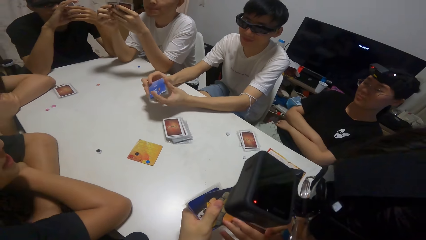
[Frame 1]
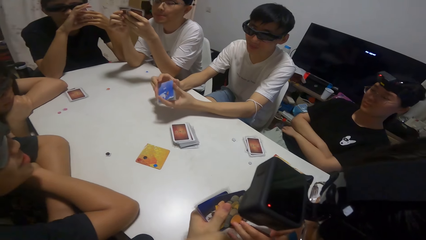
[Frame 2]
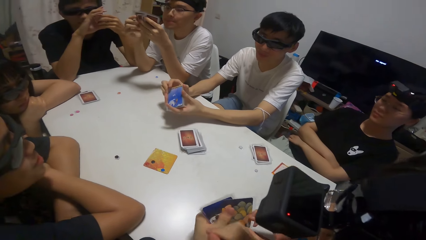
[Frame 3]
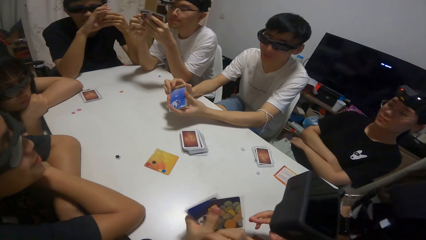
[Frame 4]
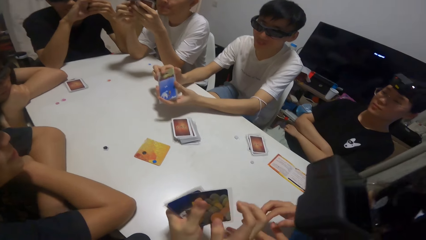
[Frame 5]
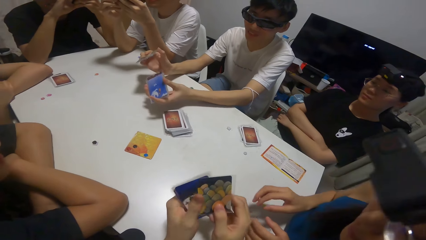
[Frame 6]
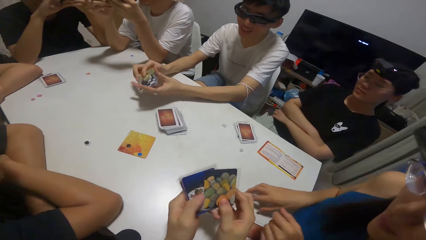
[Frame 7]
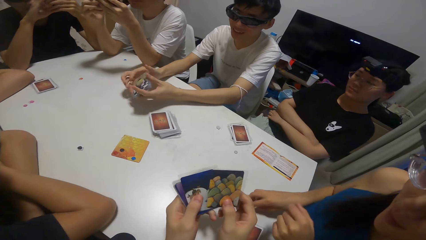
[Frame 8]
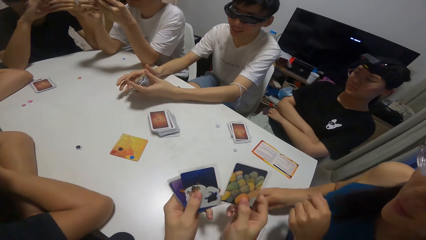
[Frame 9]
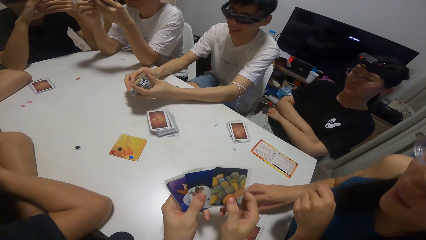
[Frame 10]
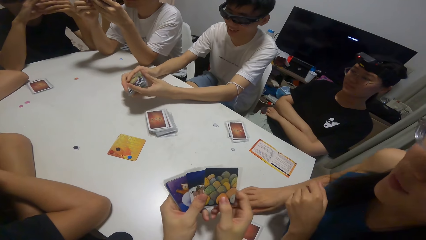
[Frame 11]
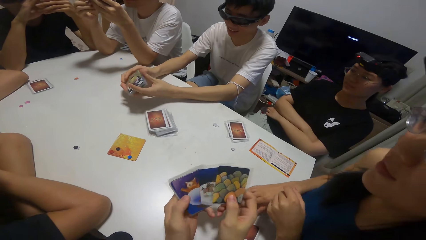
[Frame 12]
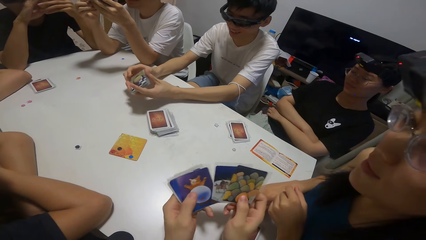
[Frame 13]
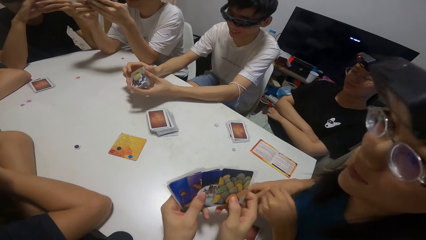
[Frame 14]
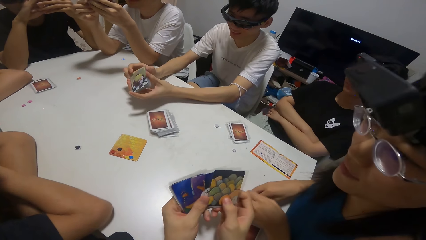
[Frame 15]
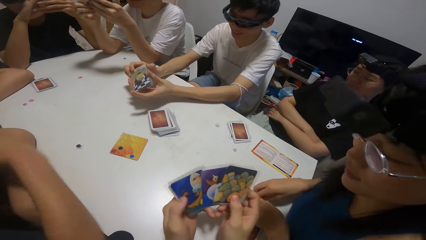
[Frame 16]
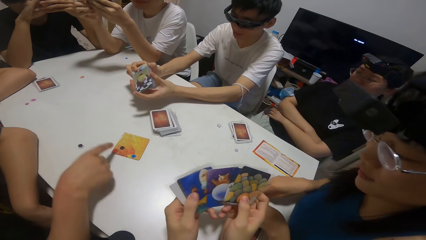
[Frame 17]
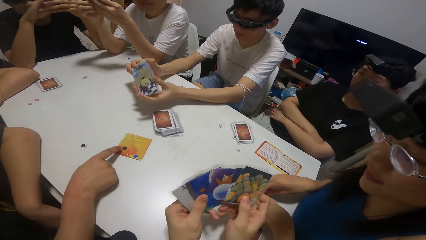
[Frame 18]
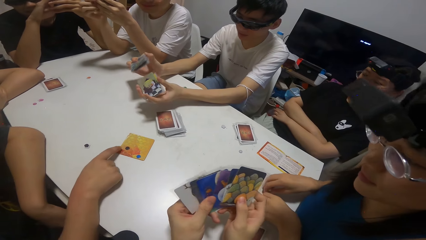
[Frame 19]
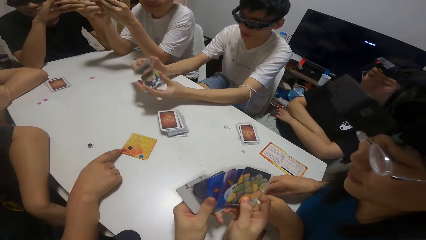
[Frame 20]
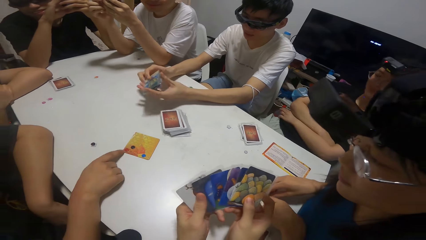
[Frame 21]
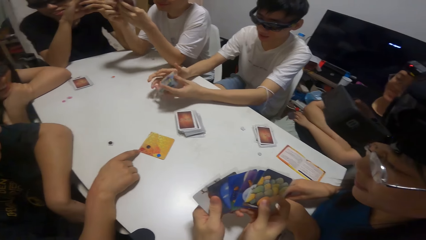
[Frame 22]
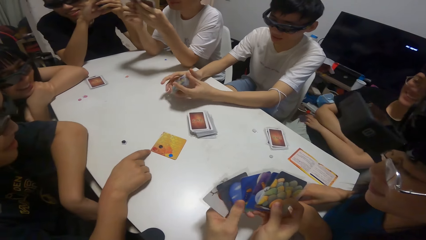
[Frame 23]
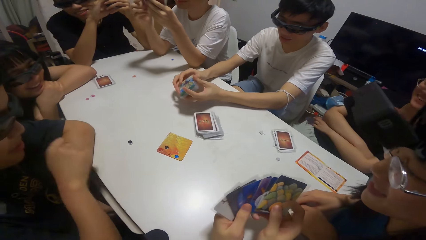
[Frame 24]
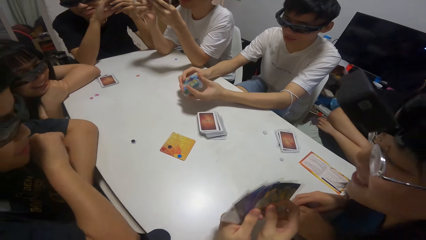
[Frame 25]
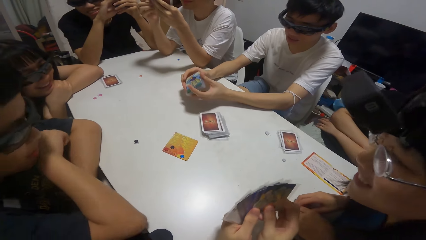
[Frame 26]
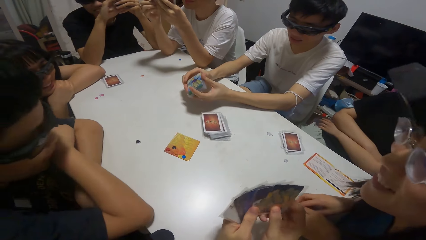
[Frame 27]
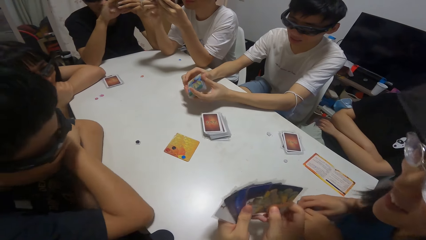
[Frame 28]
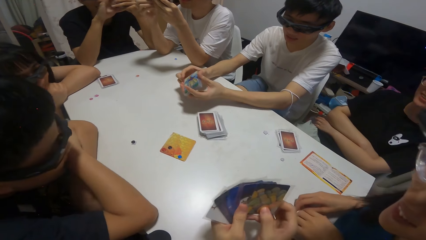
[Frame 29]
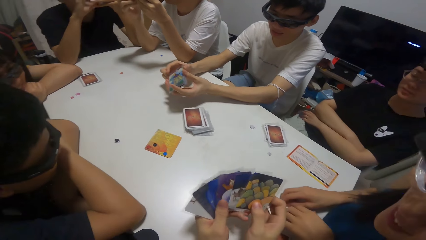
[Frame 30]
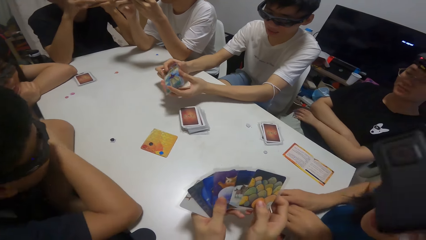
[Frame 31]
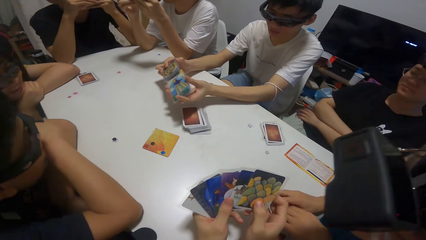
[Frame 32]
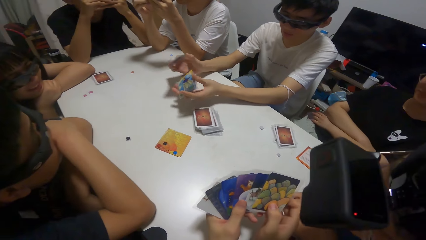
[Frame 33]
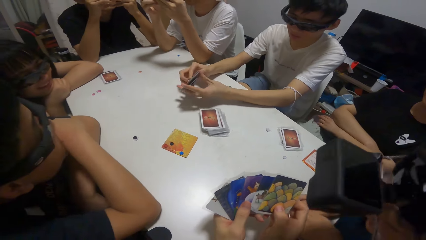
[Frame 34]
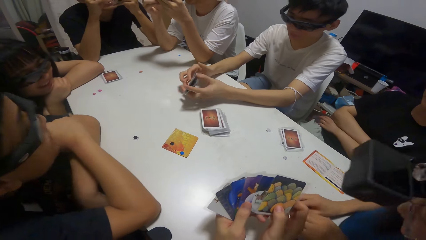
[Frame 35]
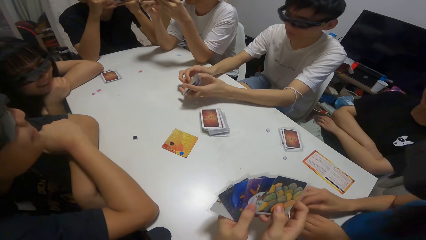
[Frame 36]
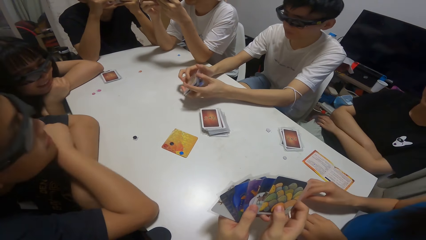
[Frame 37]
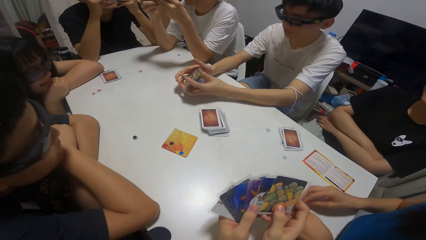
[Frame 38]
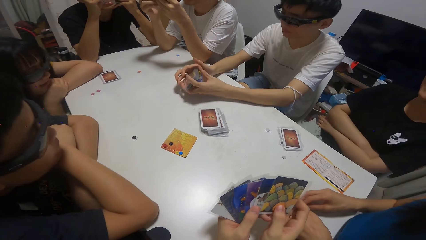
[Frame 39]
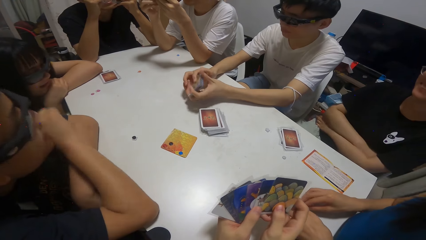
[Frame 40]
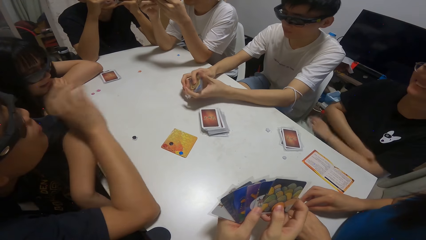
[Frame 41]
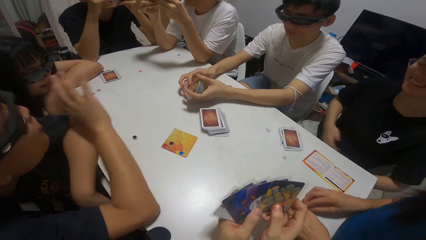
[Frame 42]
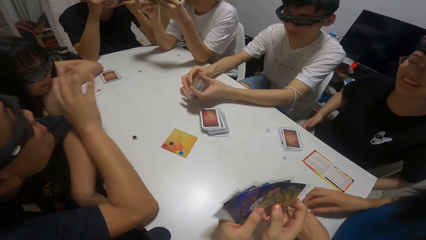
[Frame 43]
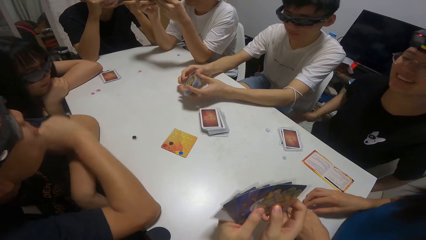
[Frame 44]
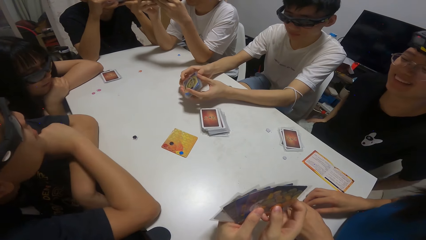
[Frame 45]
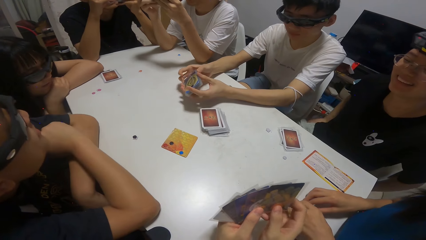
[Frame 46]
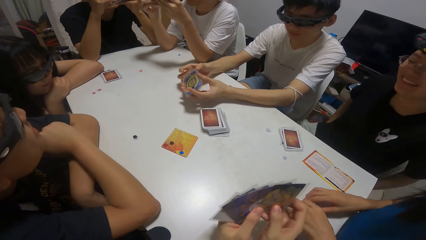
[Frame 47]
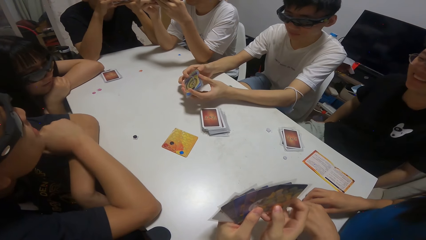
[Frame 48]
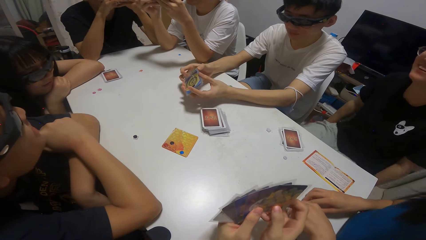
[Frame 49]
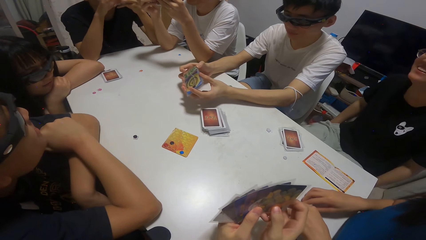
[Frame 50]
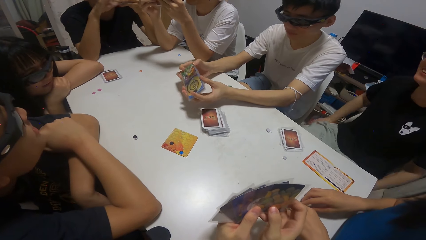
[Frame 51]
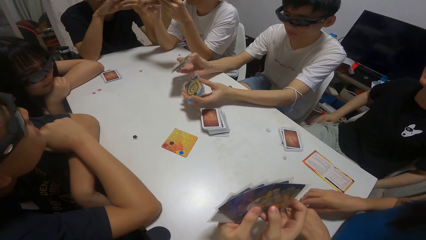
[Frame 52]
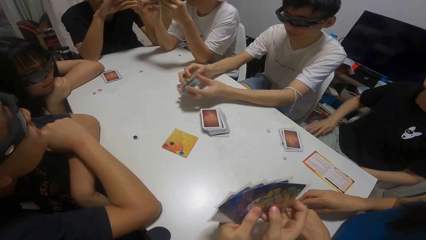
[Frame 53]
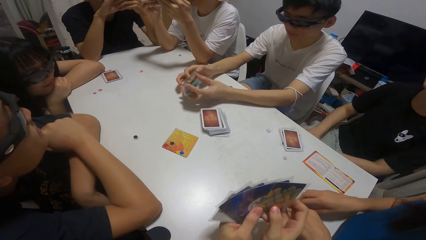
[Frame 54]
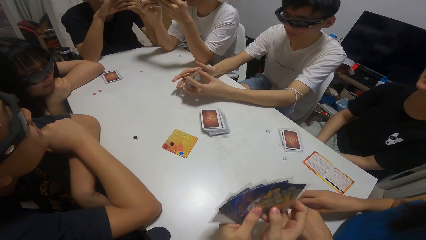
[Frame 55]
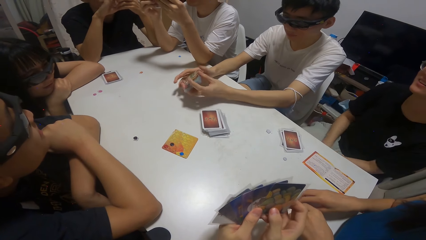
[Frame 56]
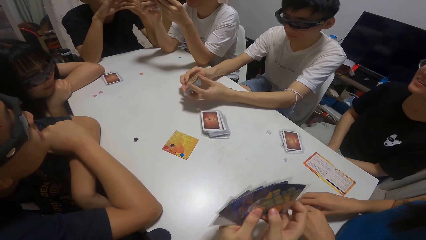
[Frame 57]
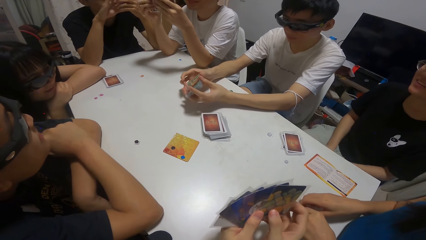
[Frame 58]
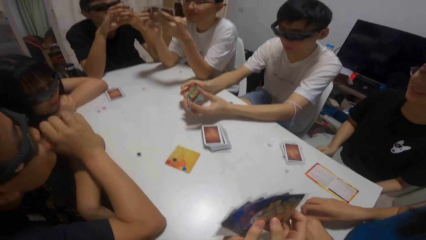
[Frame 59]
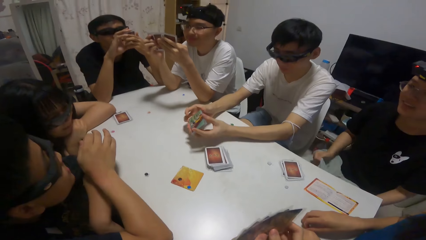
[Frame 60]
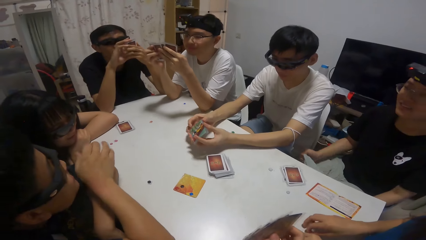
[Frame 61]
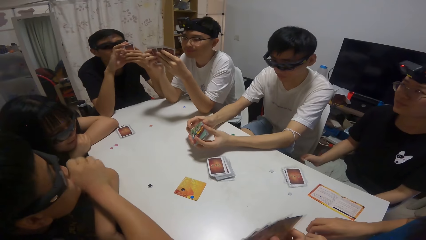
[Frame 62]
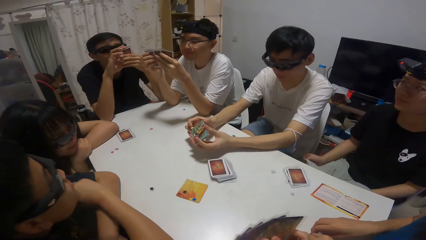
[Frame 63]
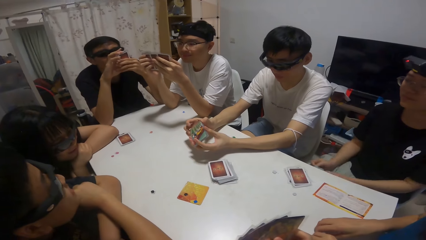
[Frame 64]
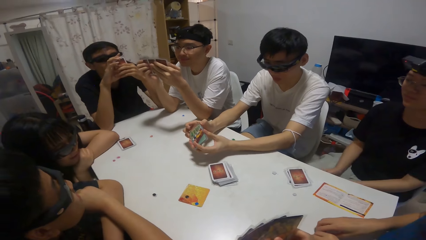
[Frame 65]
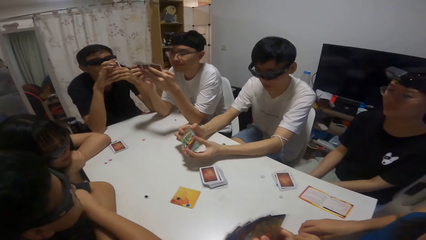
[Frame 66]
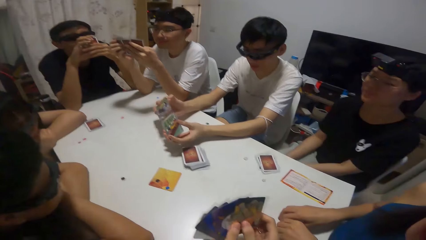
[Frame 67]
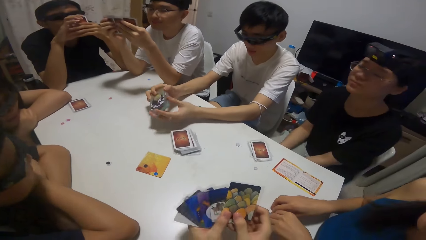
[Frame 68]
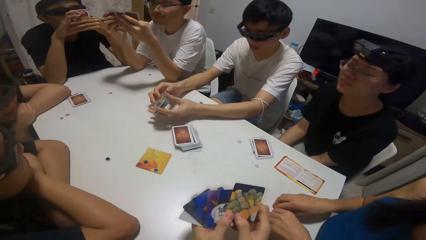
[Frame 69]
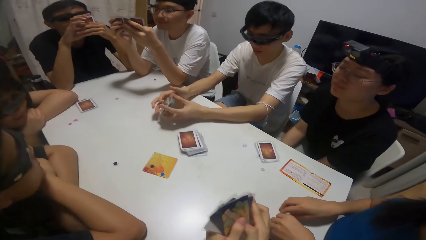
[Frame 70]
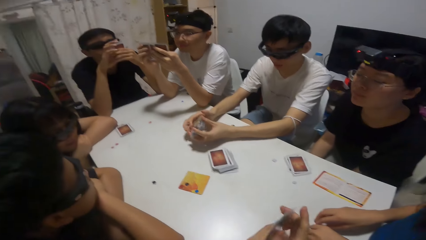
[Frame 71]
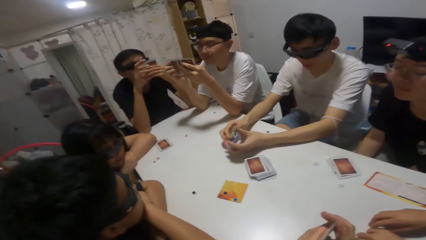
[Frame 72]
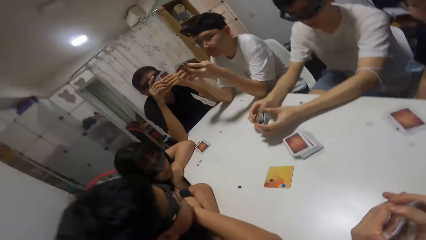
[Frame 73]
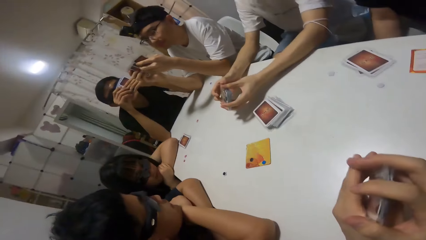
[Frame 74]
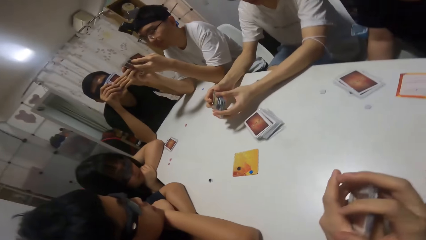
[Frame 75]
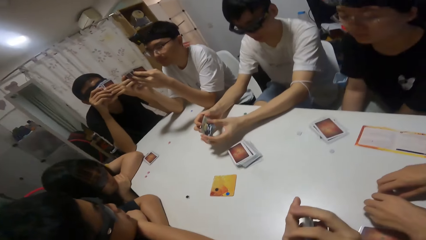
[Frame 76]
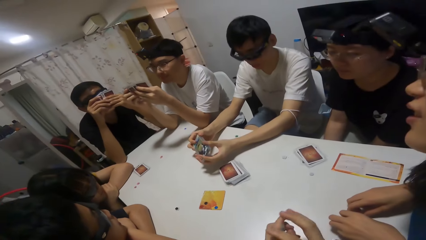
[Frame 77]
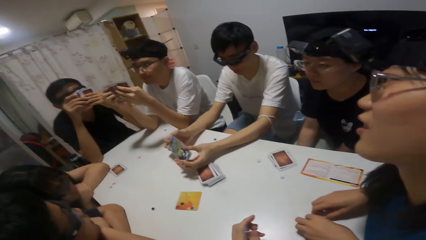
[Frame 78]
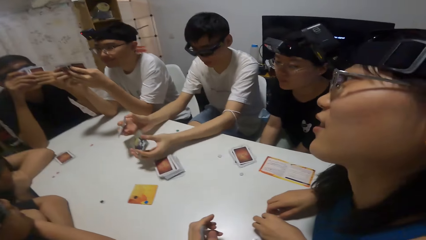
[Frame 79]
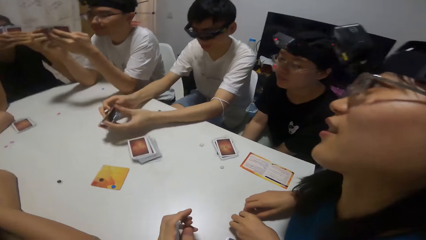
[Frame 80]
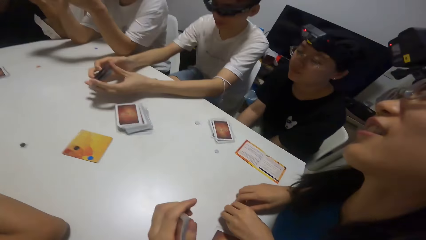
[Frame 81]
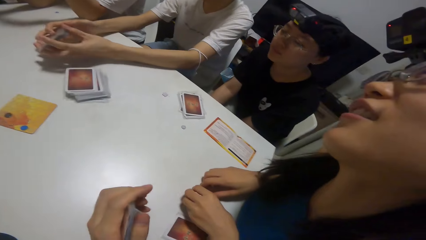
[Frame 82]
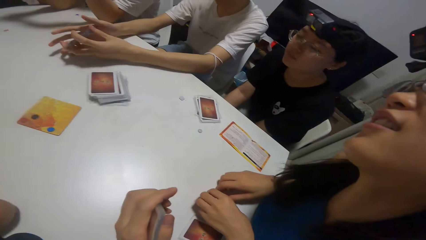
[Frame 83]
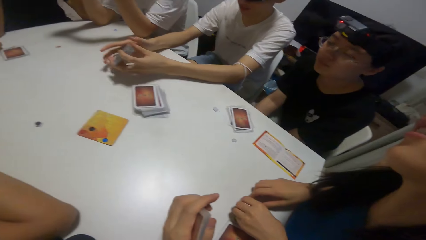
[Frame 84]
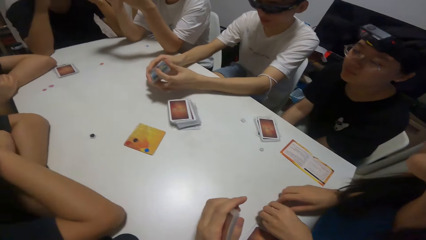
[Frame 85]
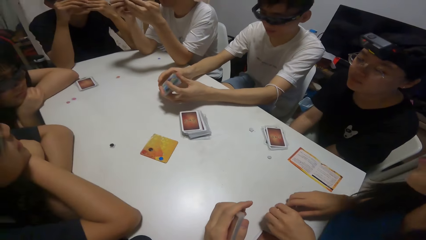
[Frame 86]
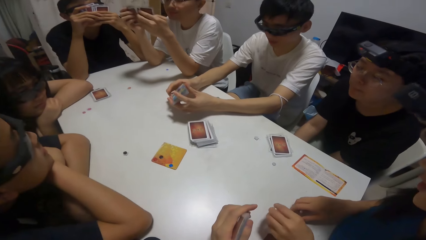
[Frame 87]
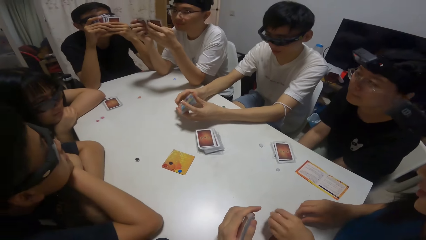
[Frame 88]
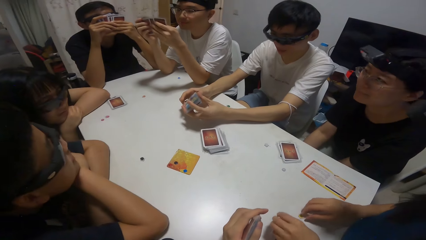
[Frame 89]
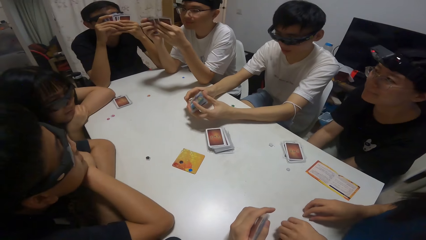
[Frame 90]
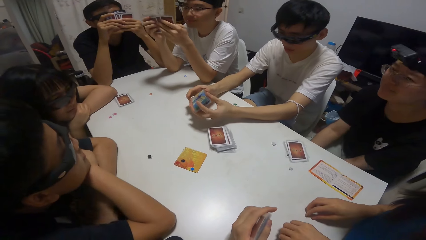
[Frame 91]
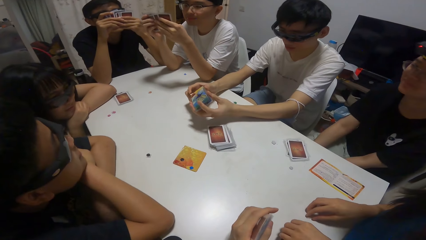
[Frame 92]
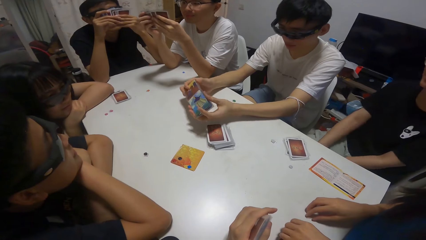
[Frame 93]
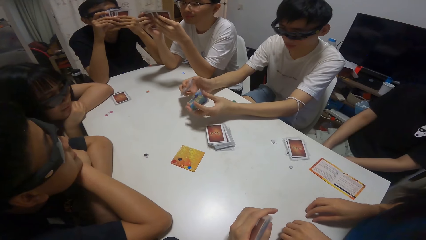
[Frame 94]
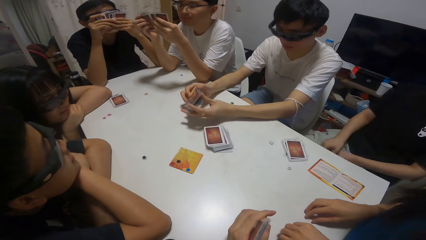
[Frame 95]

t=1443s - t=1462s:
The camera wearer looks at the playing cards. A man shuffles playing cards. A boy points towards a card on the table. The man shuffles playing cards. Another man shuffles playing cards.
